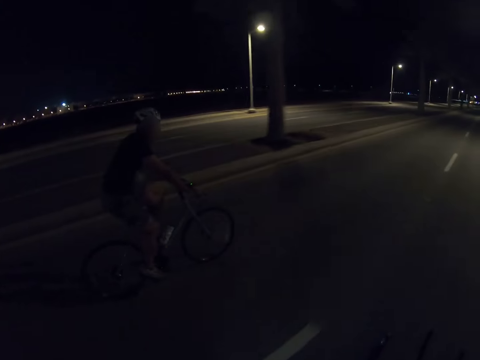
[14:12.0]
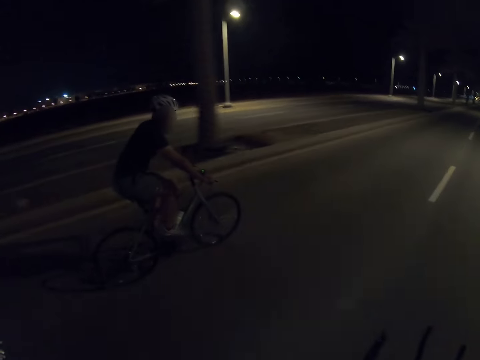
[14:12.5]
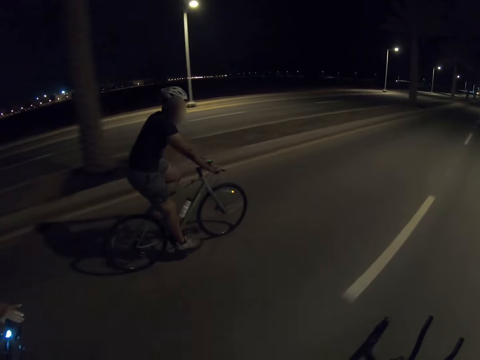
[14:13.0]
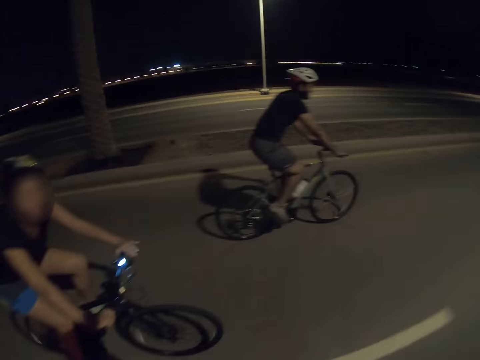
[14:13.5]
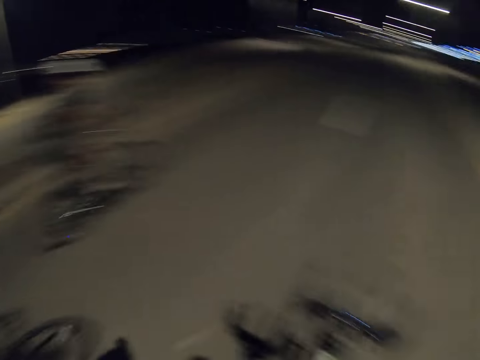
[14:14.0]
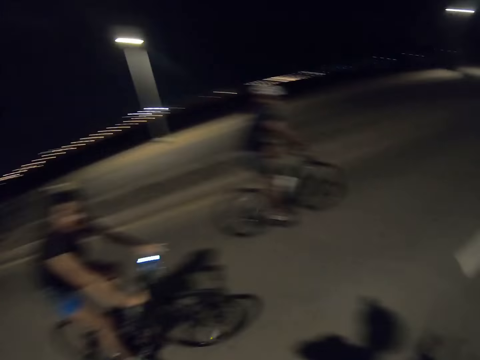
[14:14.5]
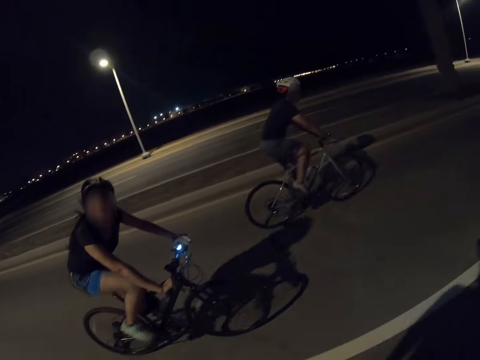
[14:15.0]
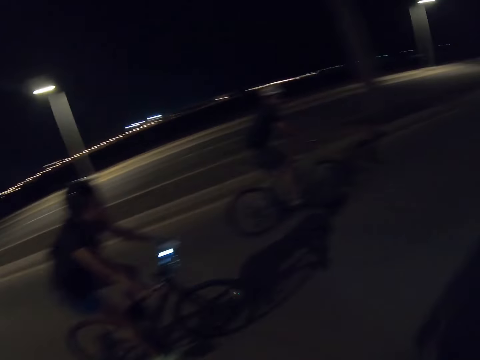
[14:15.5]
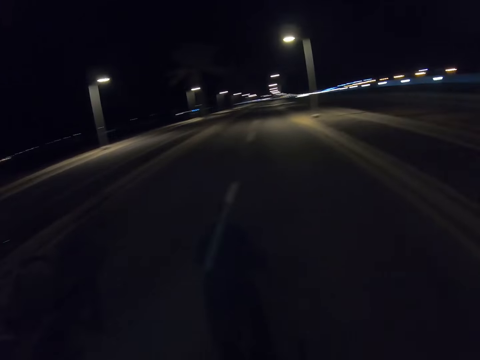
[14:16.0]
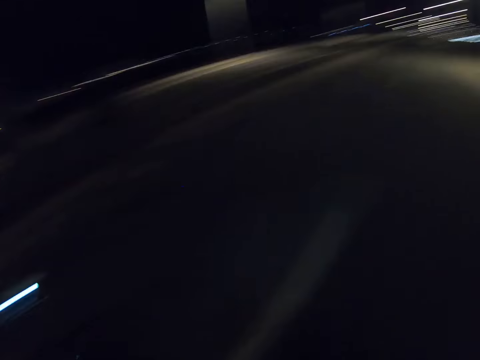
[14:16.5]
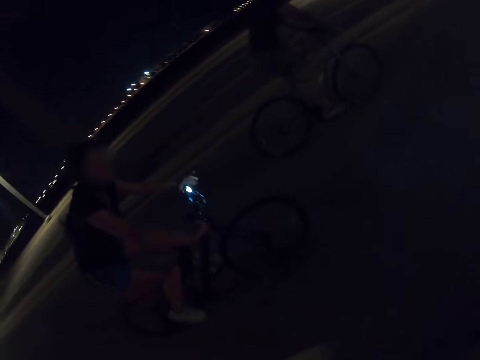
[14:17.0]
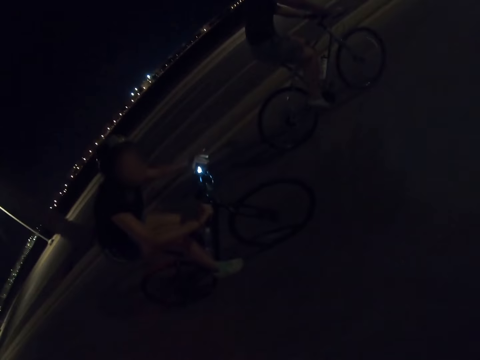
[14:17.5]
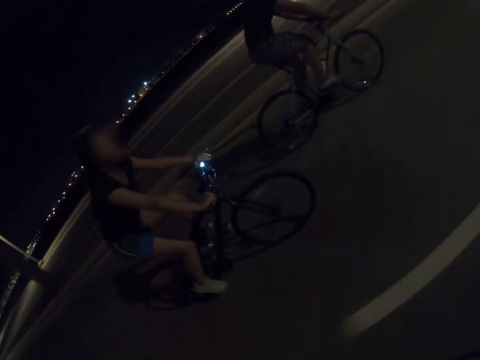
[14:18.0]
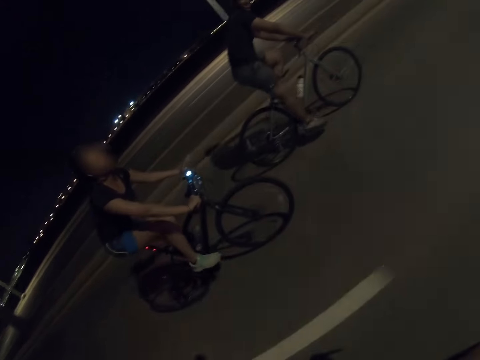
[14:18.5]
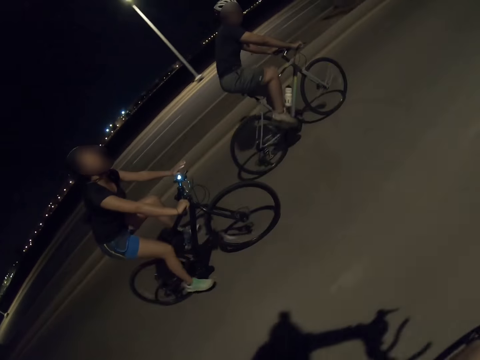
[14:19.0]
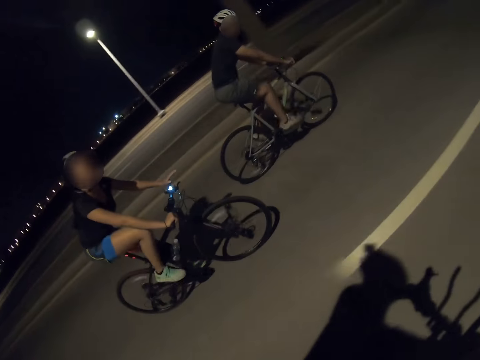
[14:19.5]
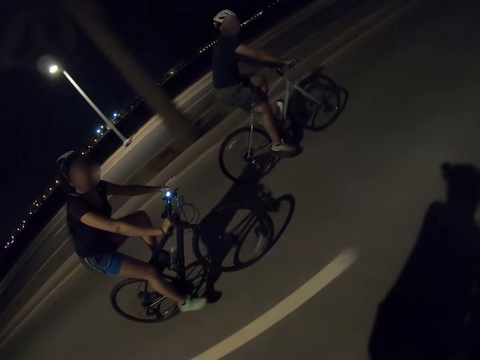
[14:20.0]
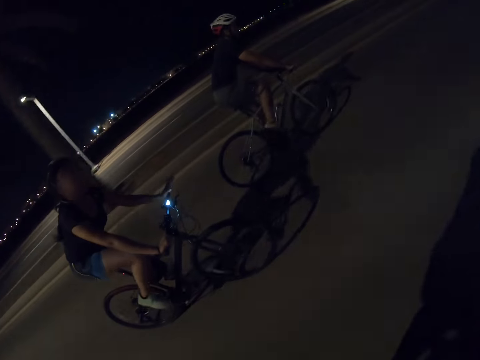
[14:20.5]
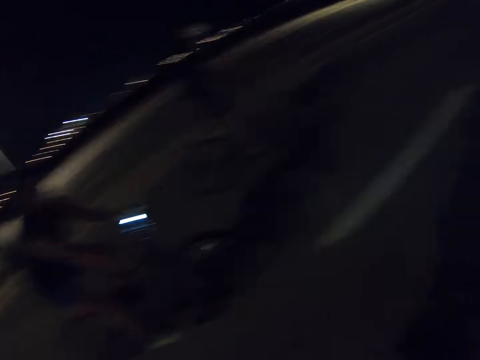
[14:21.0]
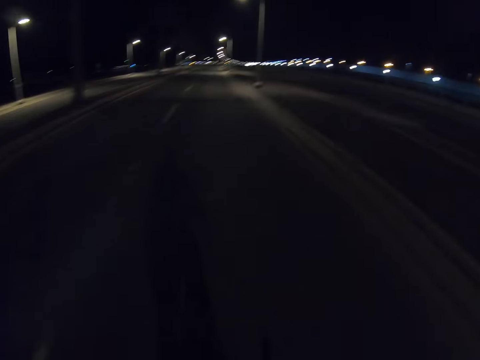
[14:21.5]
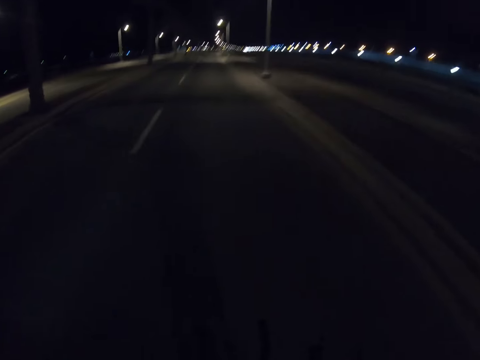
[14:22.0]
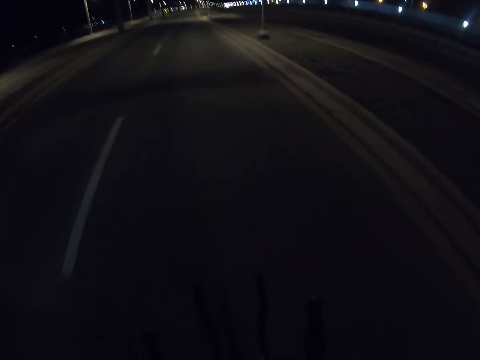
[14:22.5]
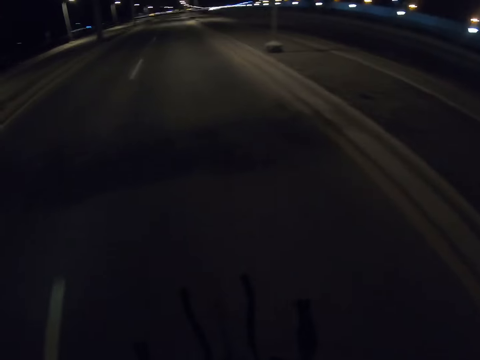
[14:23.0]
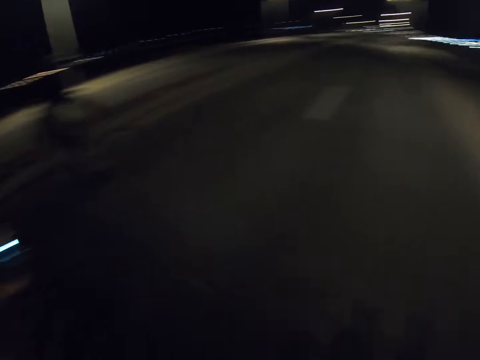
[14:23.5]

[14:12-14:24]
A cyclist joins the camera wearer and another cyclist. A person rides a bicycle.

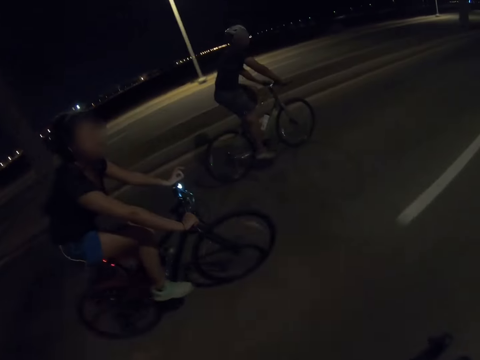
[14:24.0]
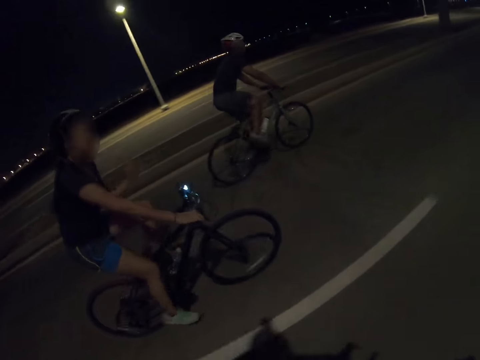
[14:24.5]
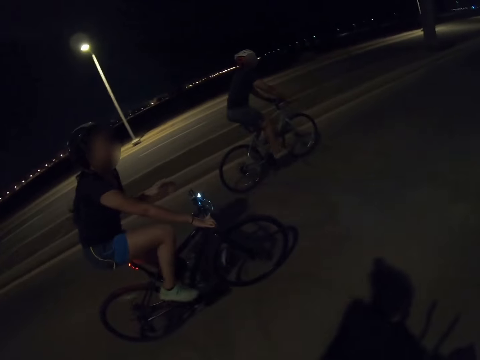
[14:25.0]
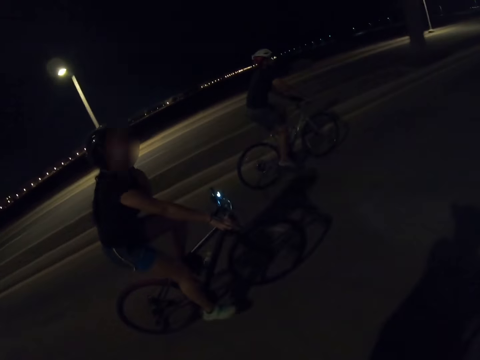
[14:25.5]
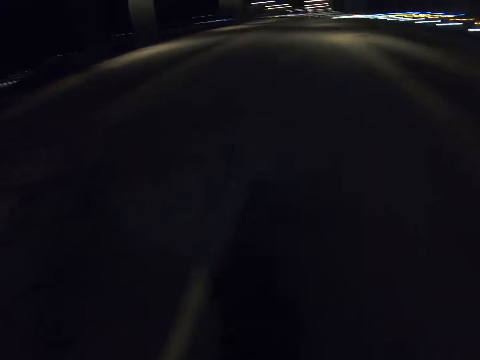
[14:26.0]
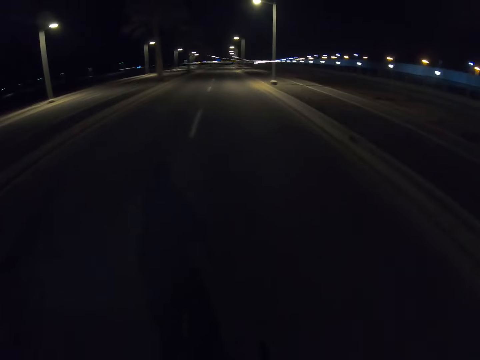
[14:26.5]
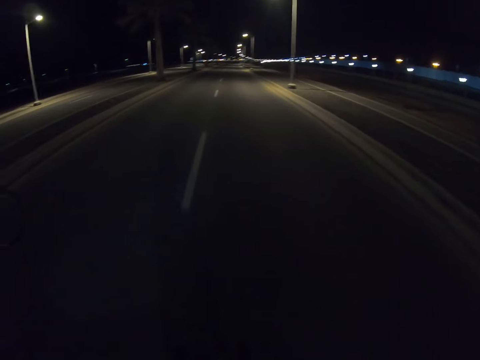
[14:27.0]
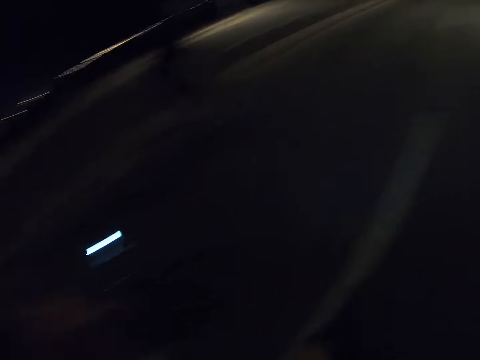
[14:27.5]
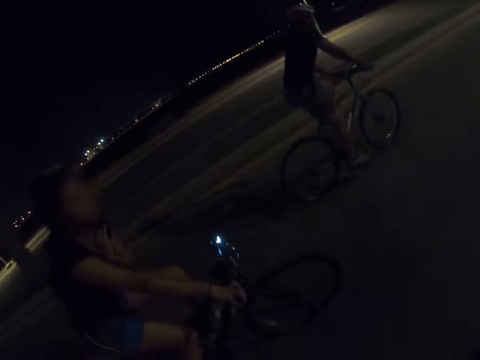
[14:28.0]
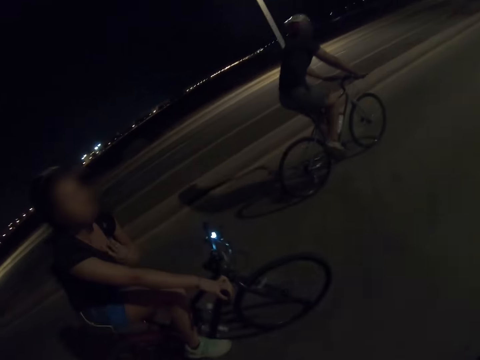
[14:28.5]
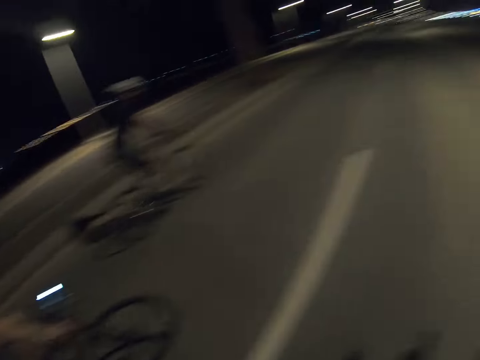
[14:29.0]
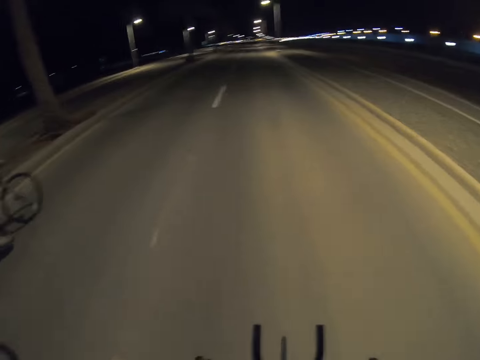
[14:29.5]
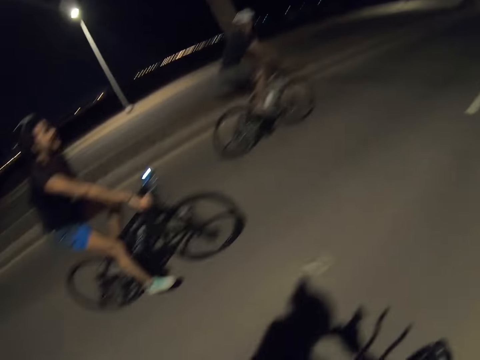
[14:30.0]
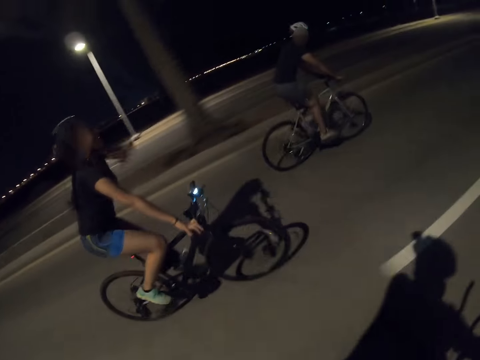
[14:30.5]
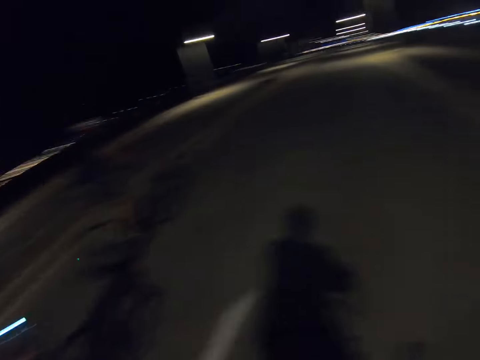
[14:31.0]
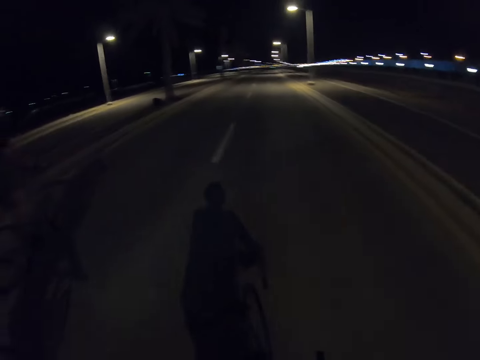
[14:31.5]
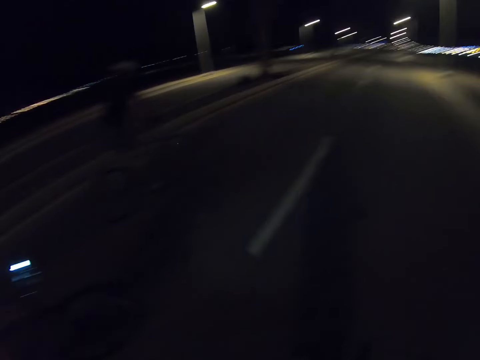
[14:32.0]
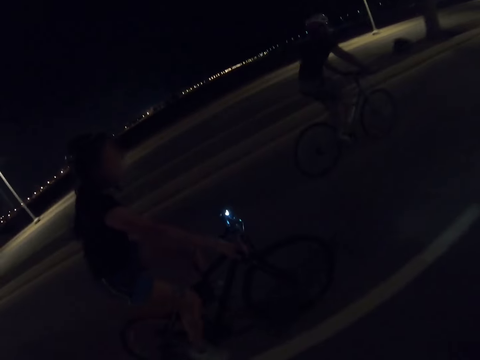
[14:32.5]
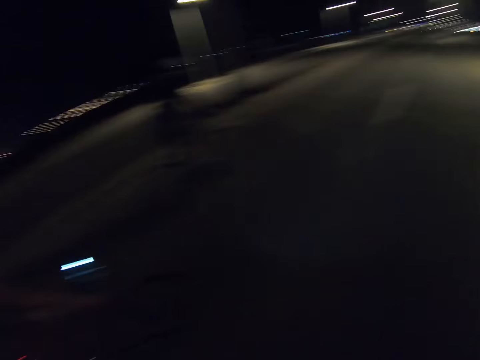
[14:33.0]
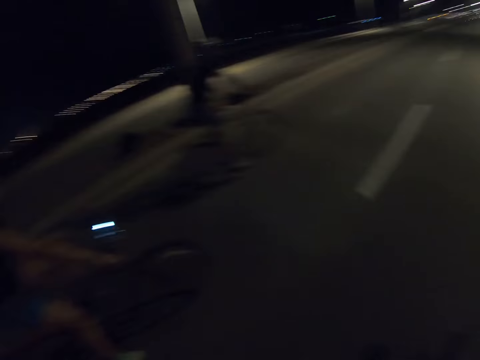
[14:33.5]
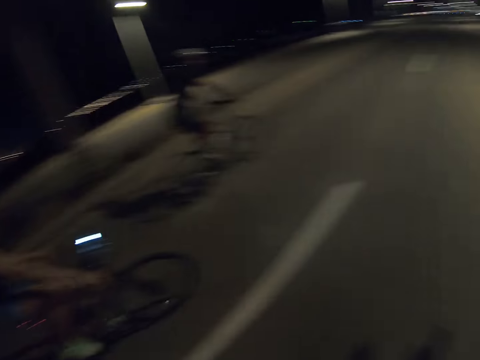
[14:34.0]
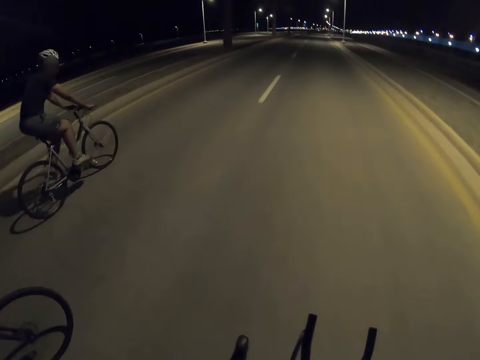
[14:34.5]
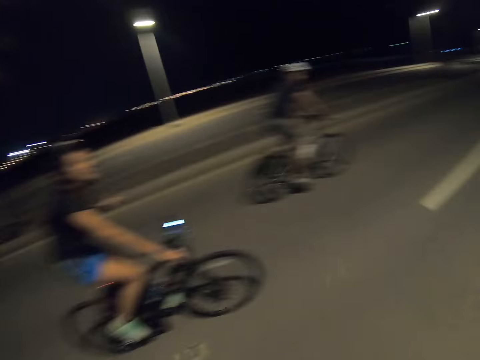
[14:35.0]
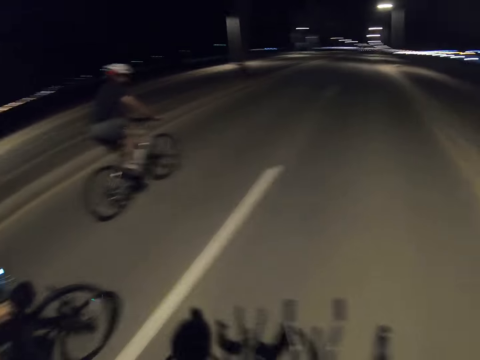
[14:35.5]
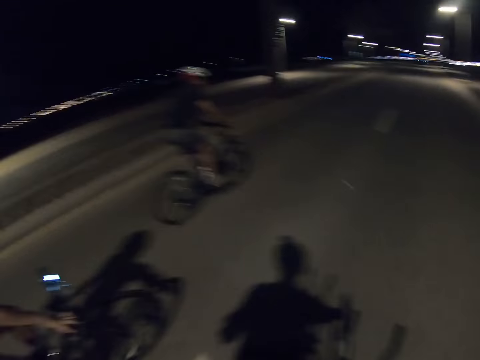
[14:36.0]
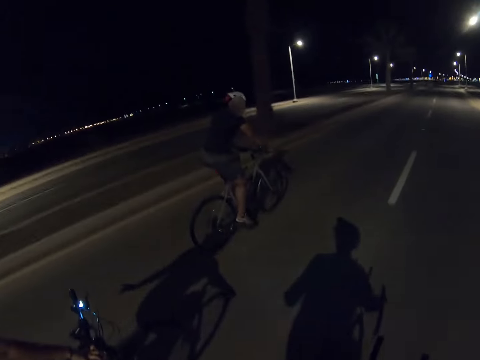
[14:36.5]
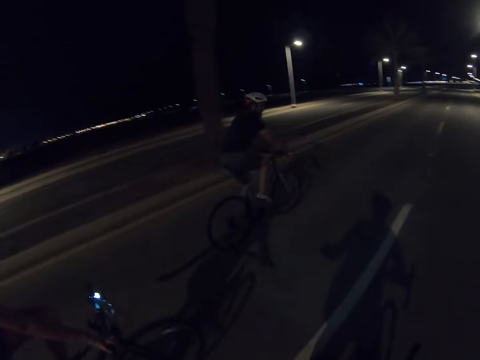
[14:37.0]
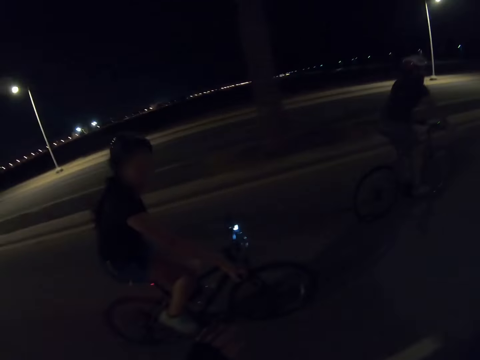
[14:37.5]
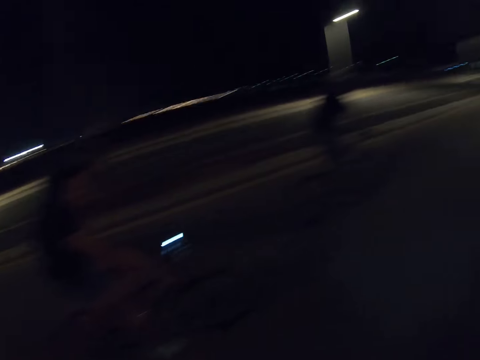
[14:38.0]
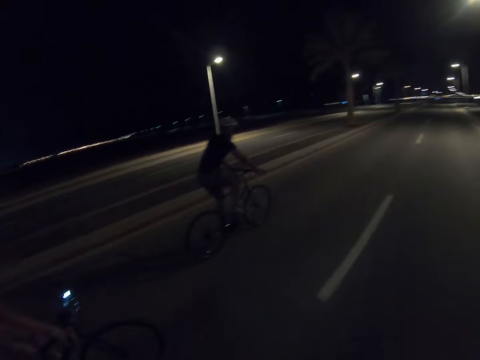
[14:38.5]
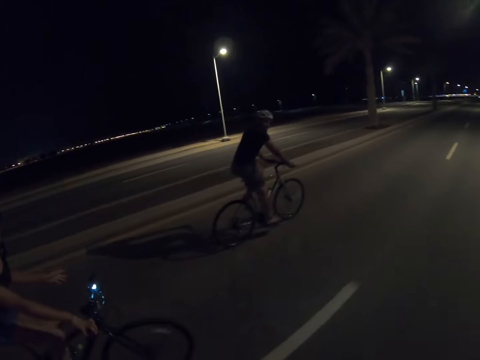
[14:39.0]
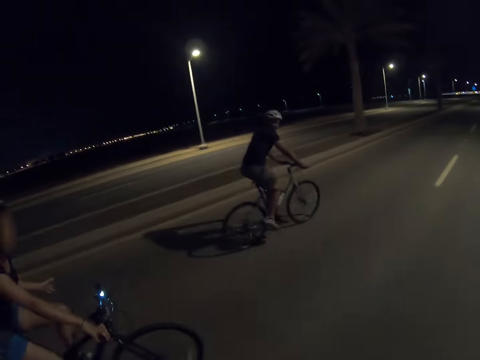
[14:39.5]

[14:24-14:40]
A cyclist moves the left hand. She lifts up her left hand. She touches the face and removes the hand from the face. She throws the hand in the air. She waves her left hand. She points behind with the left hand.
